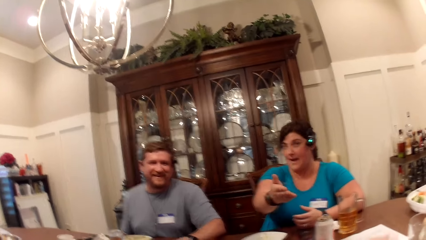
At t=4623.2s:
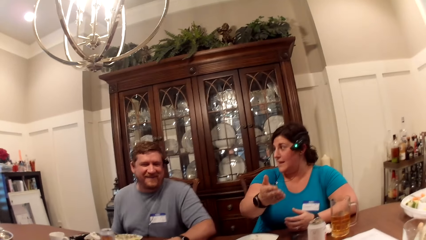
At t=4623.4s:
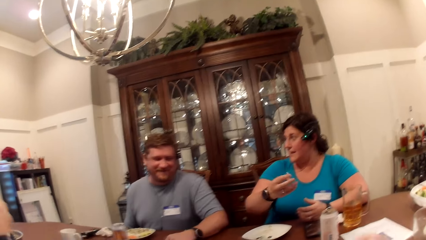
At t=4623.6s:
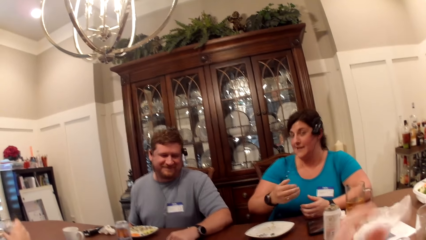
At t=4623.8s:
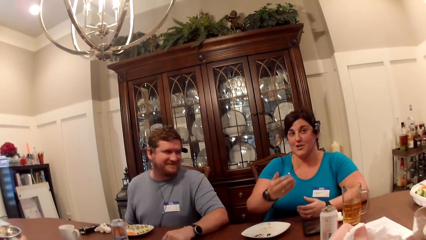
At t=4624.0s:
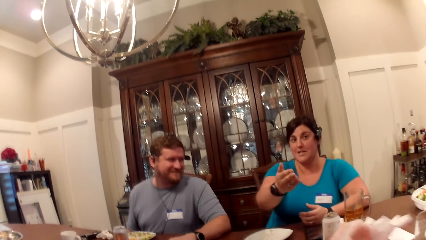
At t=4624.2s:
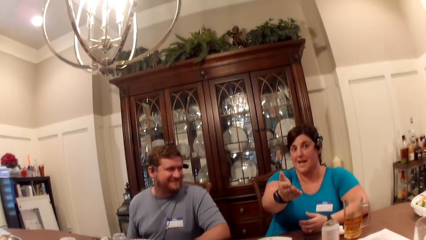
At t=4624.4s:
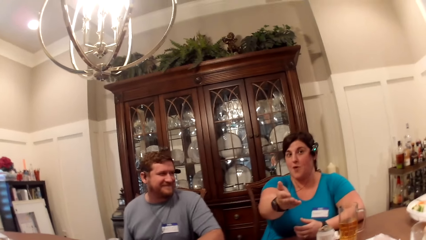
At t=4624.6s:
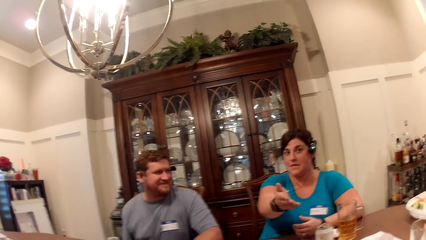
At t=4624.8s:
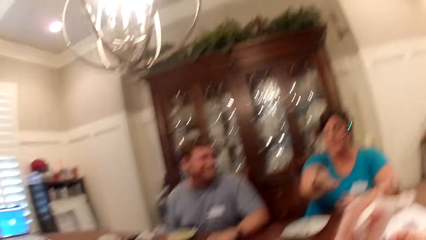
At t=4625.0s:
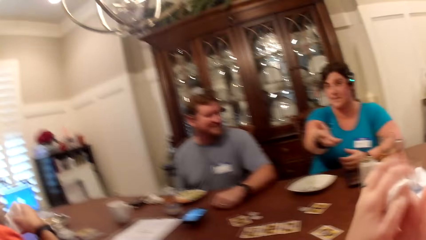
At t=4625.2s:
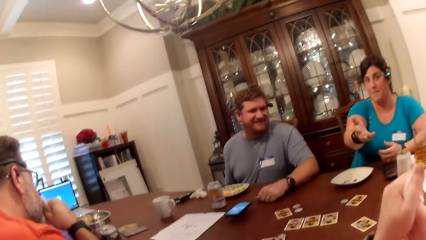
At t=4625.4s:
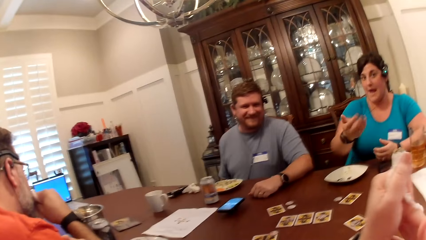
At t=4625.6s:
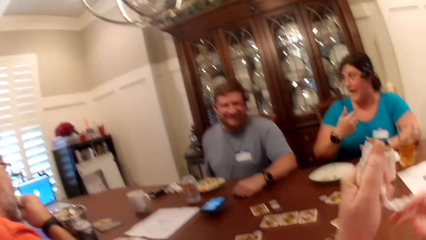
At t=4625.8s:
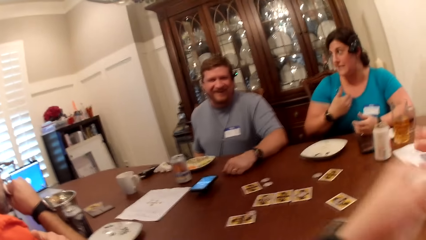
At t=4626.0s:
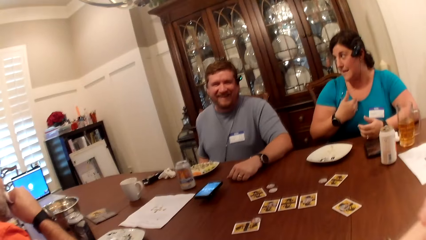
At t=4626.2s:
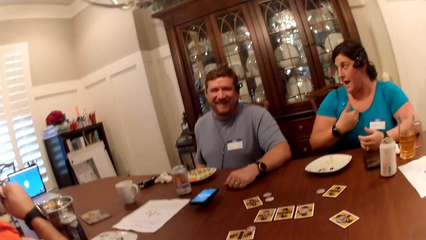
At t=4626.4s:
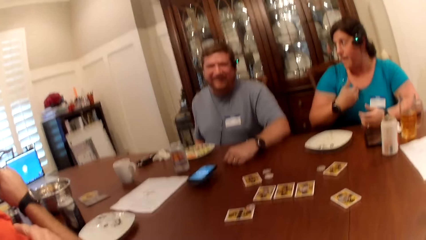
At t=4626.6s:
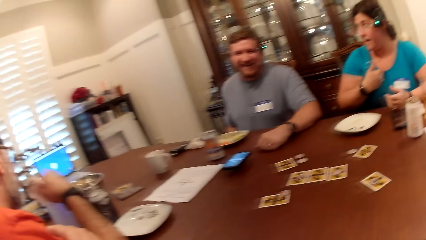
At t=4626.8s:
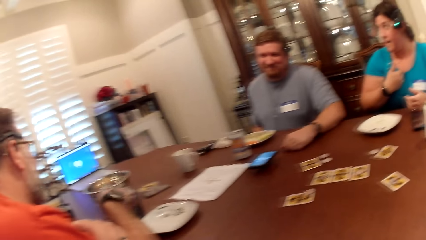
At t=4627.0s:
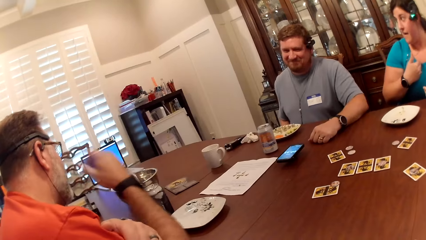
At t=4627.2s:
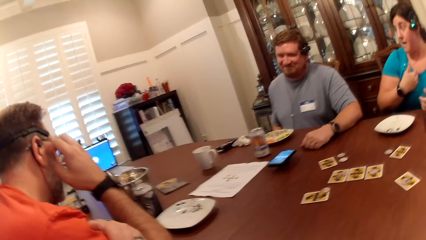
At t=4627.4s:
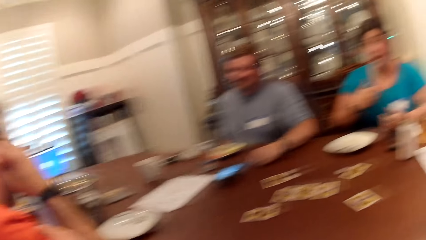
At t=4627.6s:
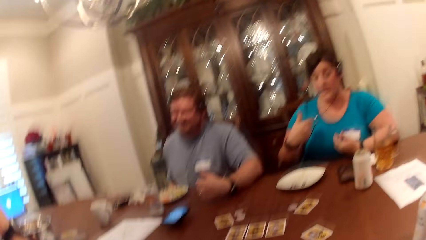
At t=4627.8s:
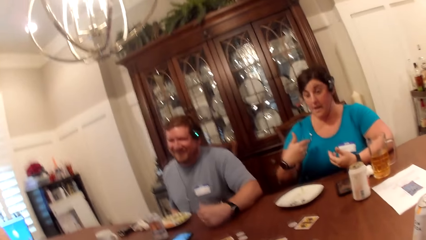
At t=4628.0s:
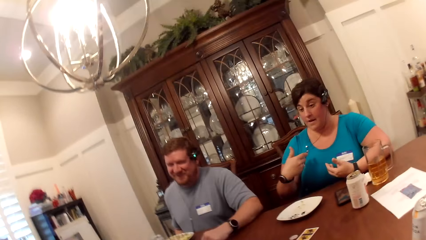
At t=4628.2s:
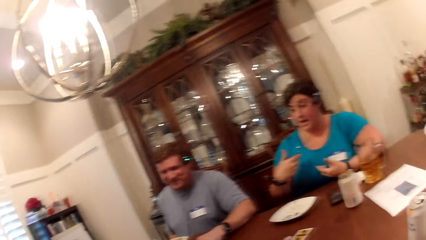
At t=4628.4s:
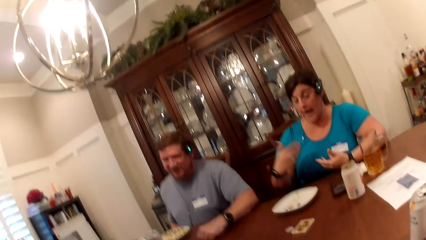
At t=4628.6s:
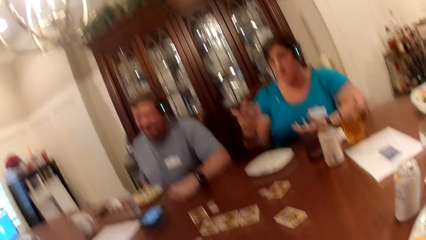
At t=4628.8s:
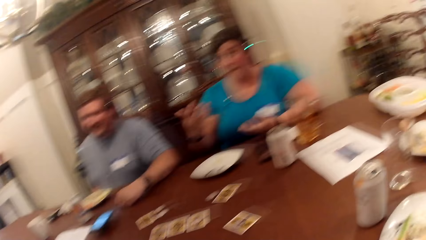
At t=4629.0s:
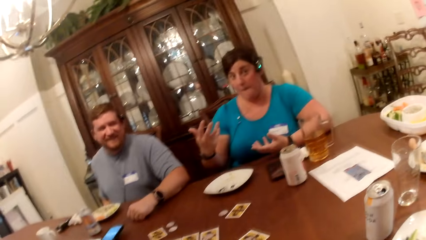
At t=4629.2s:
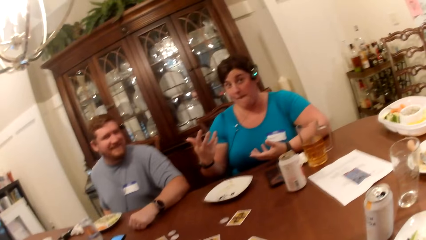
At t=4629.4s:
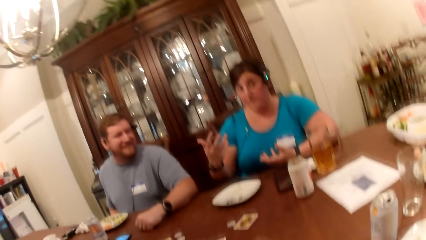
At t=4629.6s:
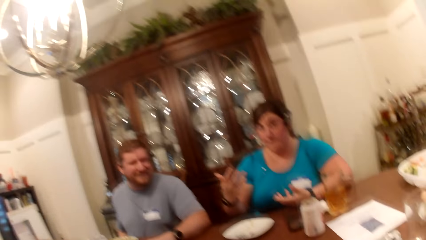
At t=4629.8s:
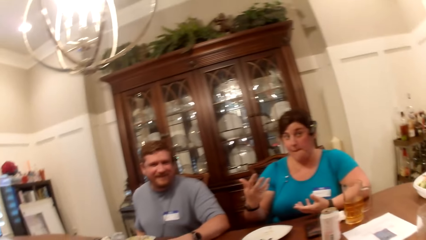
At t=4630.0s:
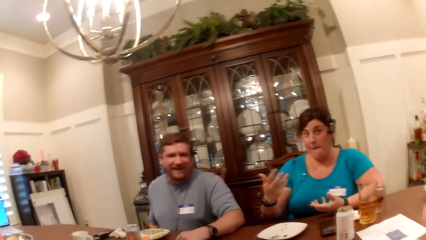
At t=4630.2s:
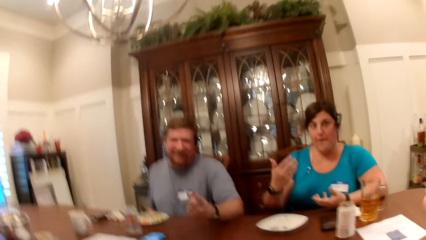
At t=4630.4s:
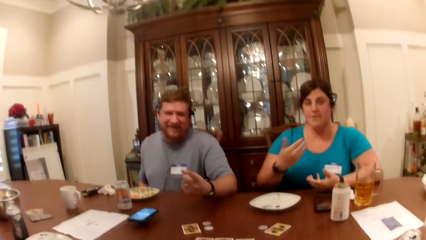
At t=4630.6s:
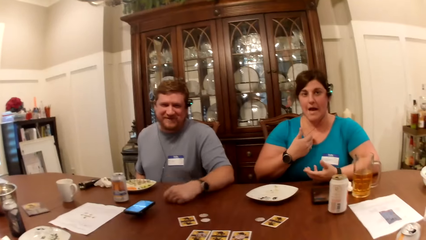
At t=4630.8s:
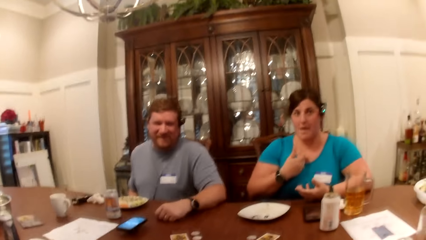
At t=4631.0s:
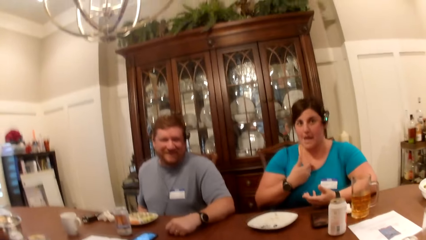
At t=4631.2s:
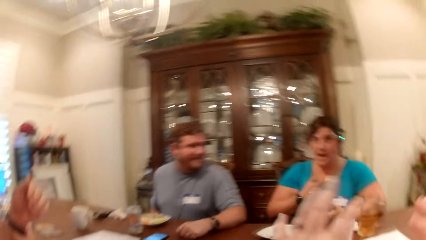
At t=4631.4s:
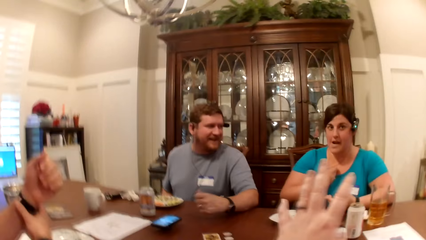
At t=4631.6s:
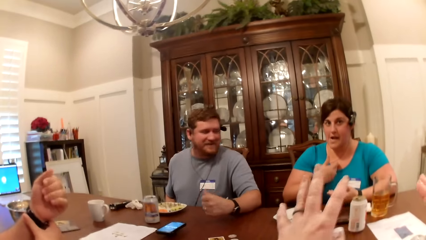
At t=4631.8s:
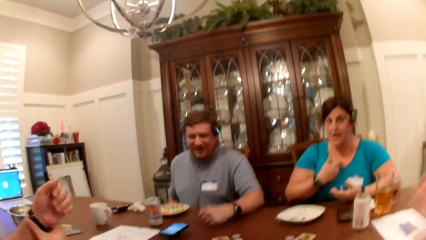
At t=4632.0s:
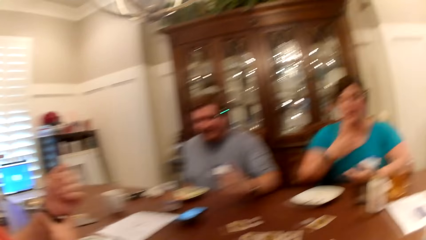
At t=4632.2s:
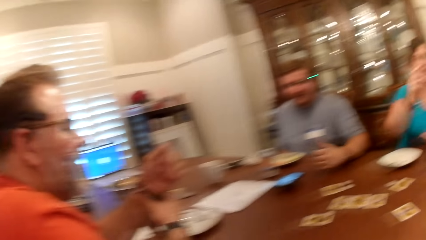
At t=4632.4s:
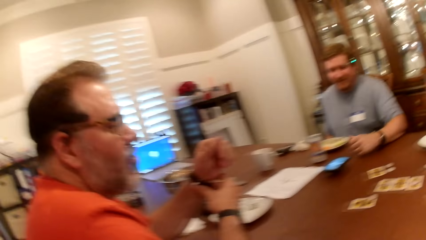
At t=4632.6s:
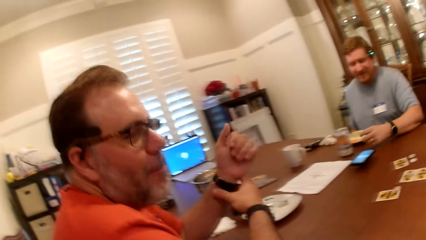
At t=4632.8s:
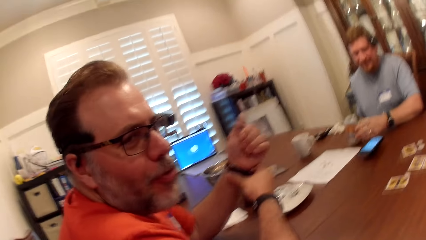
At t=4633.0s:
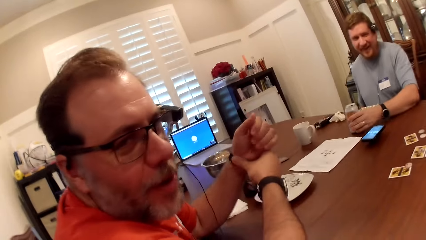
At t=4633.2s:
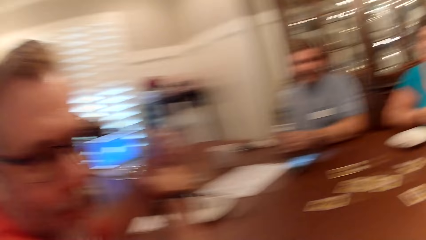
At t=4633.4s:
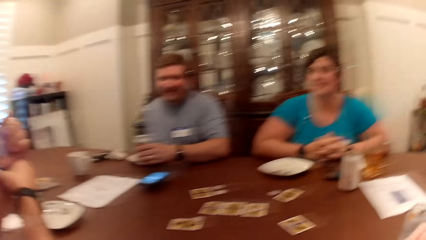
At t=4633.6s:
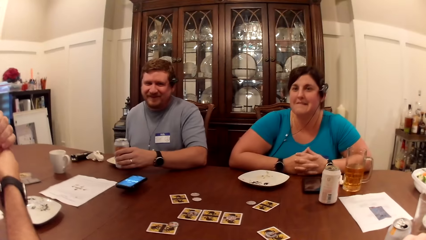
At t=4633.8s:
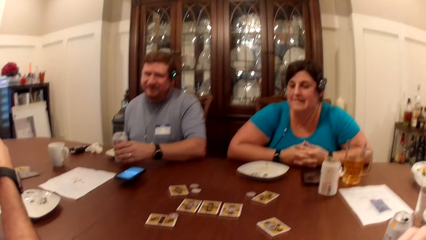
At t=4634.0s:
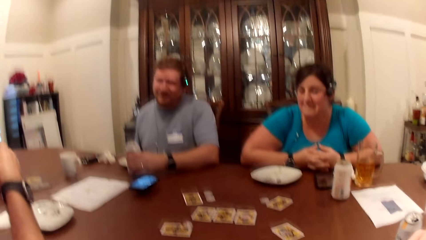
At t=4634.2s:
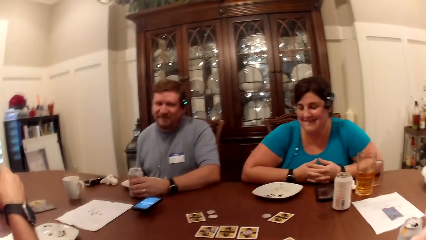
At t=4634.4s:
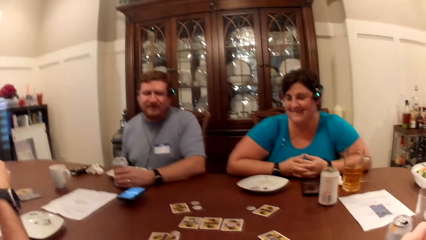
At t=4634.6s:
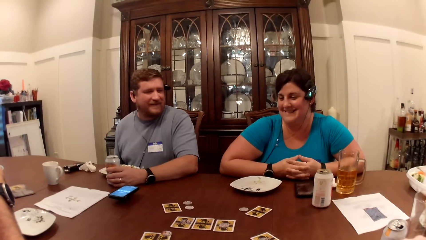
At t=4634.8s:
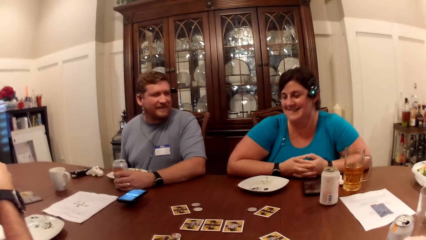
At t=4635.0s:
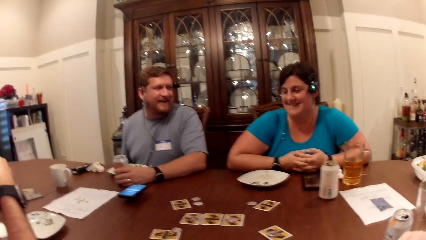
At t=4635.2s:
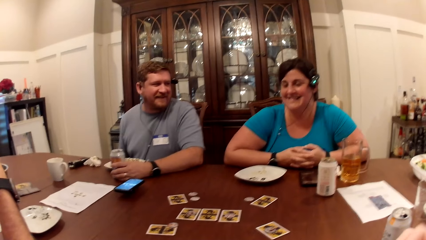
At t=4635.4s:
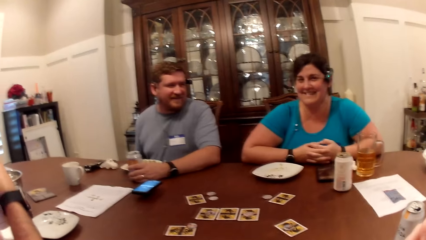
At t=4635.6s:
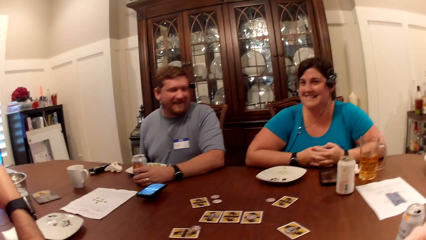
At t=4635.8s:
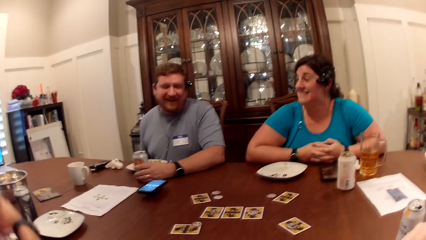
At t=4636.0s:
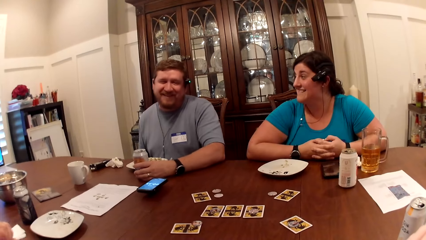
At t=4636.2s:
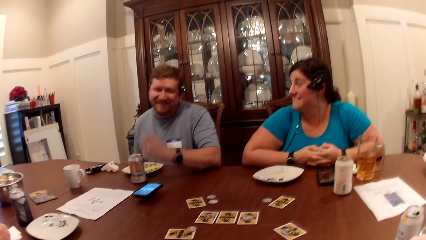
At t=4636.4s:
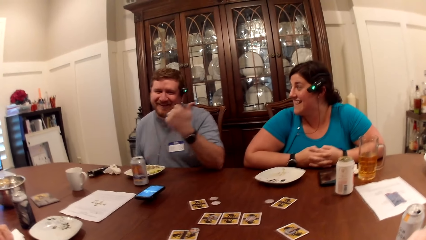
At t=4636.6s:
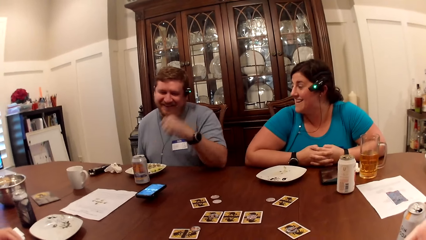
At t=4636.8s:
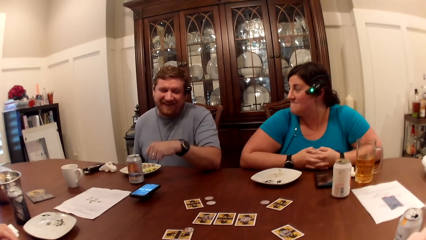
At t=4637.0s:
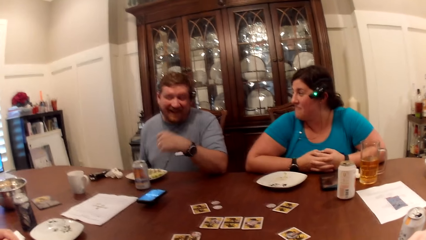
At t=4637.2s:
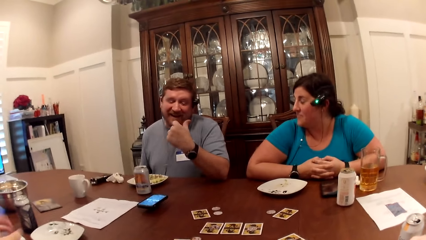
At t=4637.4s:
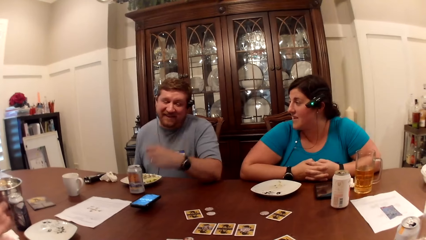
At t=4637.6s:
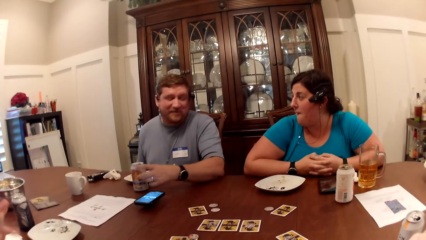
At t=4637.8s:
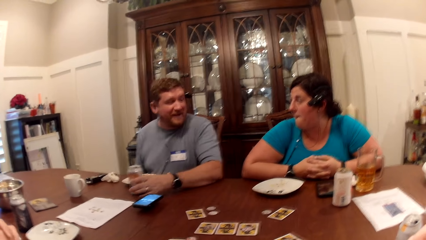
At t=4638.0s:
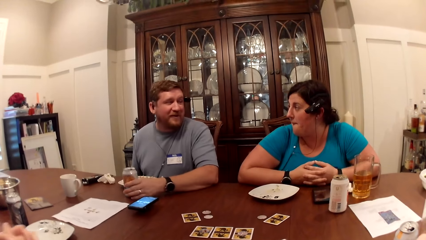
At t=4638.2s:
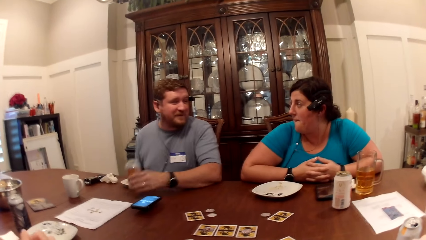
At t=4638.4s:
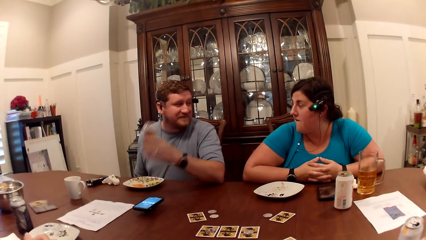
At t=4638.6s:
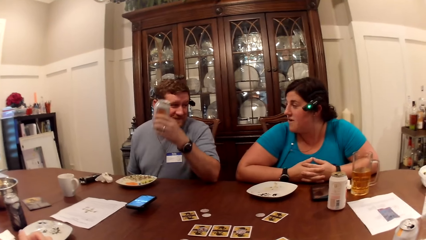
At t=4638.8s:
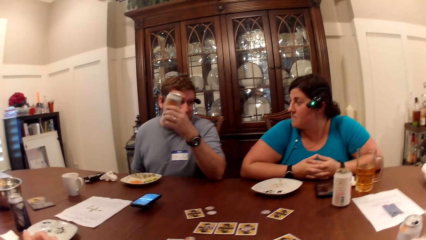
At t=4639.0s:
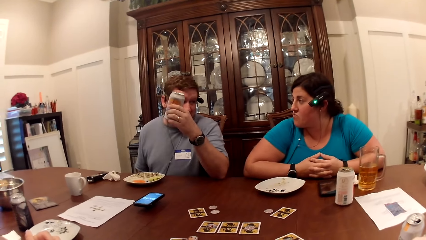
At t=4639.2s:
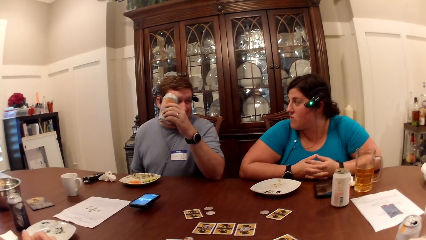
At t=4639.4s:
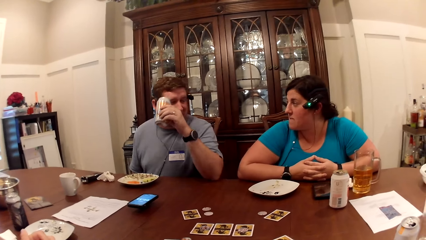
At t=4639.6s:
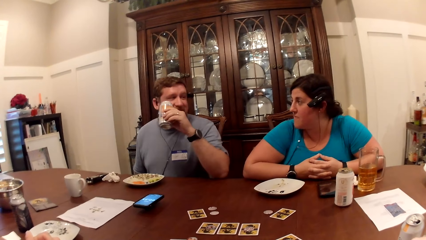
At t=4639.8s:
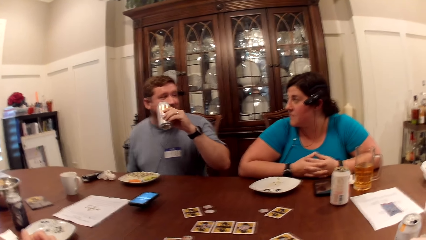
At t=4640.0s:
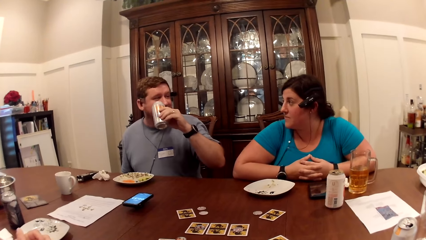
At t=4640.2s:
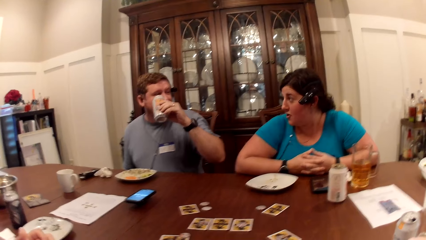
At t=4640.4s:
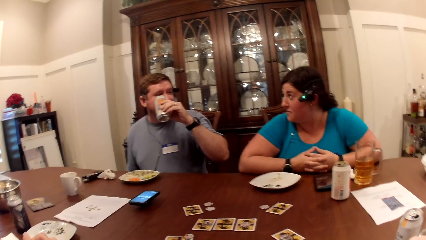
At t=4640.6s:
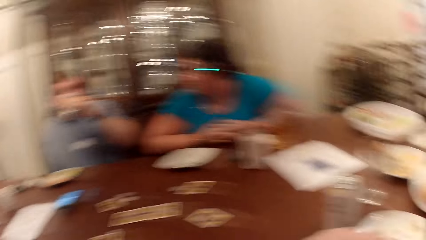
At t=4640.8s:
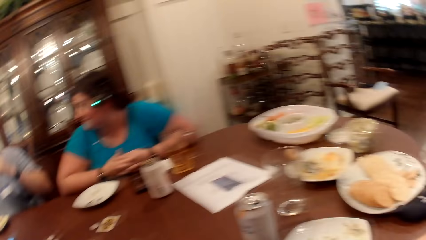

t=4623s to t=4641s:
A person interacts with the camera wearer. A man drops the can drink on the table with his right hand. The camera wearer wipes the hands. The man cleans his mouth with a handkerchief, drops the handkerchief on the table with his right hand, and touches the face. Another man interacts with the person. The person interacts with the camera wearer. The camera wearer raises the hand. The first man adjusts his wristwatch and interacts with the camera wearer. The other man holds a can drink with his left hand. The person smiles at the camera wearer. The other man interacts with the person. The other man lifts up the can drink from the table with his left hand.
